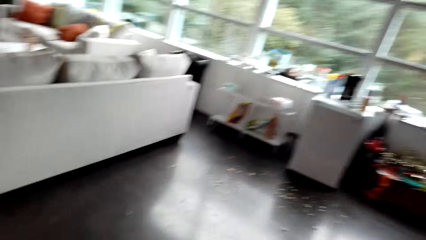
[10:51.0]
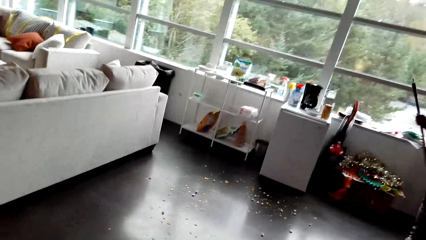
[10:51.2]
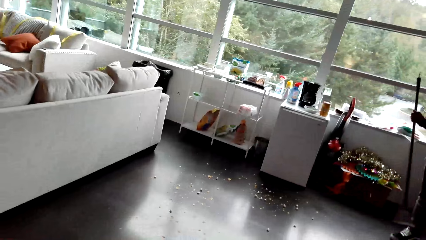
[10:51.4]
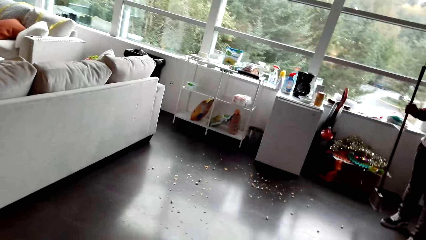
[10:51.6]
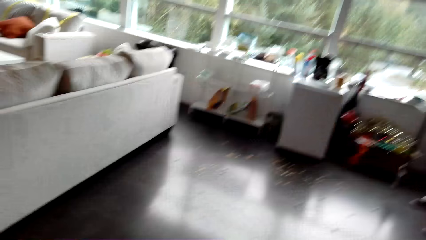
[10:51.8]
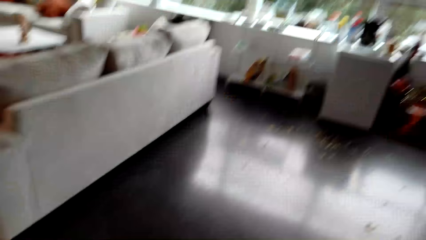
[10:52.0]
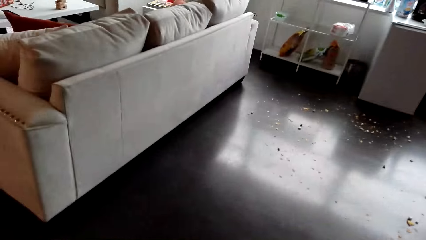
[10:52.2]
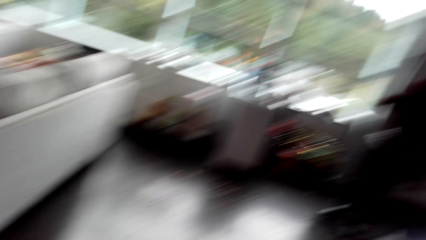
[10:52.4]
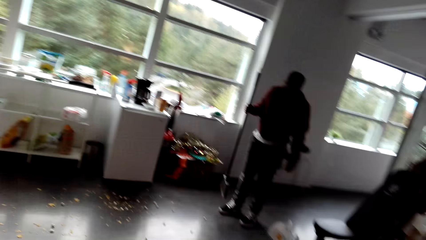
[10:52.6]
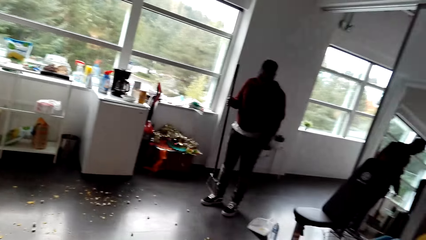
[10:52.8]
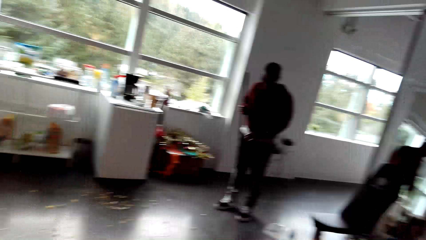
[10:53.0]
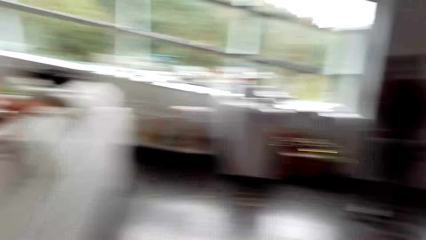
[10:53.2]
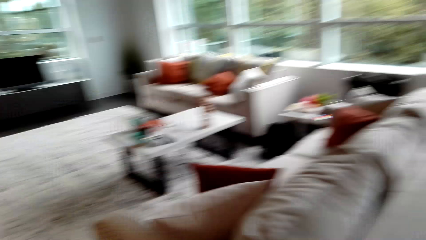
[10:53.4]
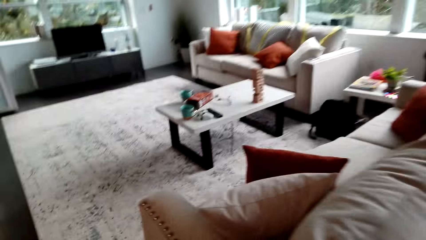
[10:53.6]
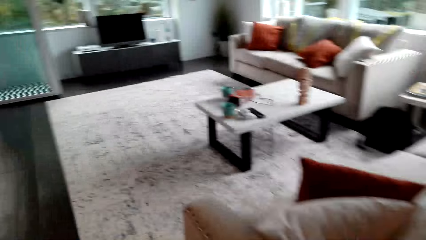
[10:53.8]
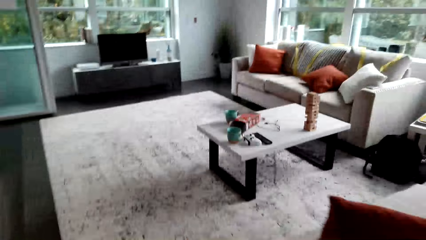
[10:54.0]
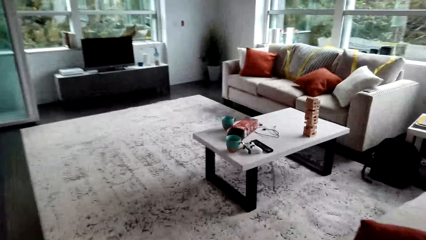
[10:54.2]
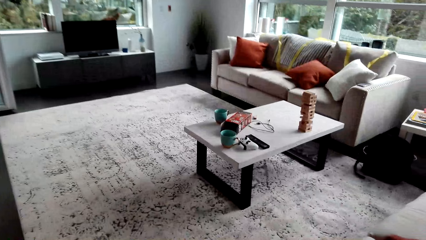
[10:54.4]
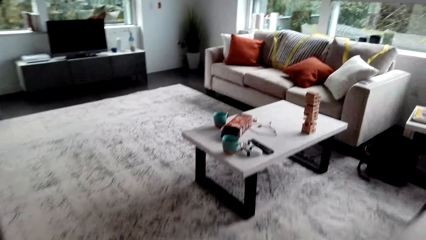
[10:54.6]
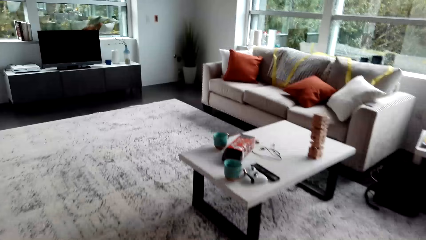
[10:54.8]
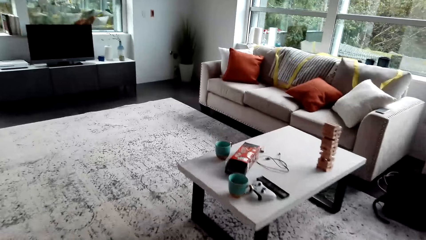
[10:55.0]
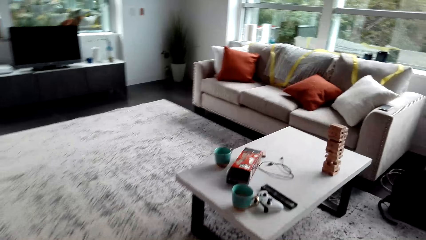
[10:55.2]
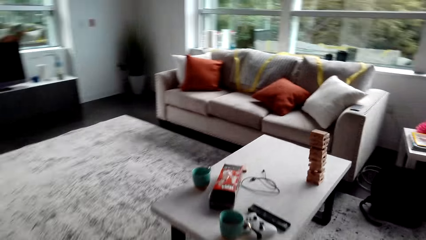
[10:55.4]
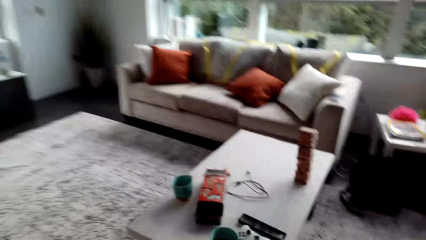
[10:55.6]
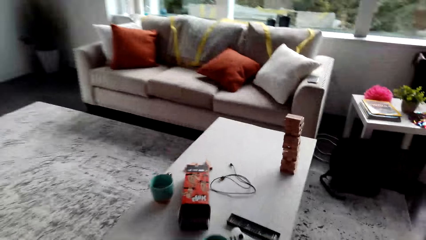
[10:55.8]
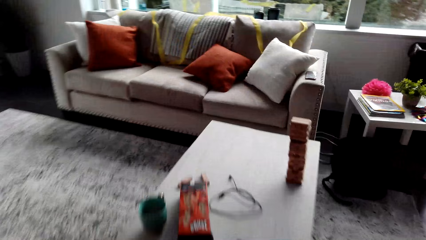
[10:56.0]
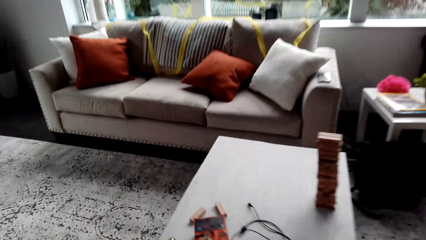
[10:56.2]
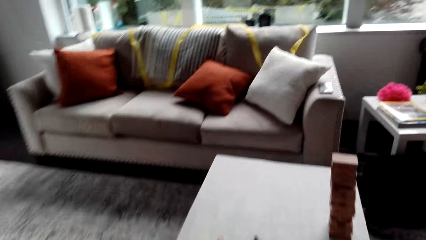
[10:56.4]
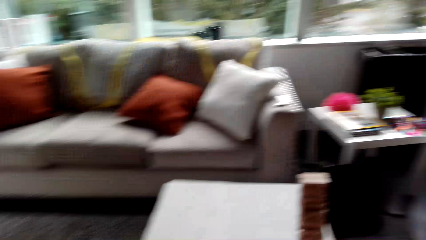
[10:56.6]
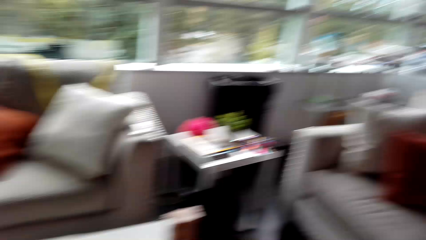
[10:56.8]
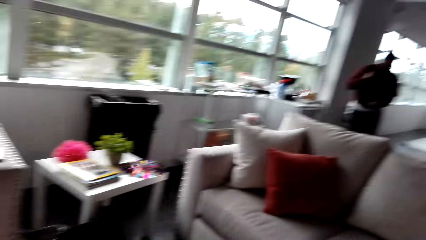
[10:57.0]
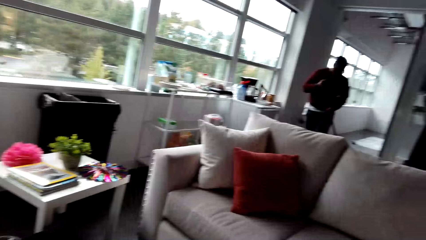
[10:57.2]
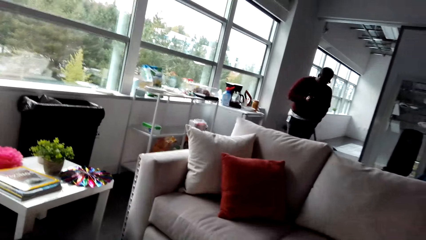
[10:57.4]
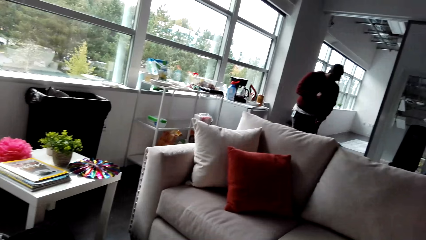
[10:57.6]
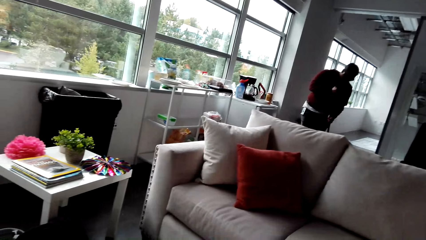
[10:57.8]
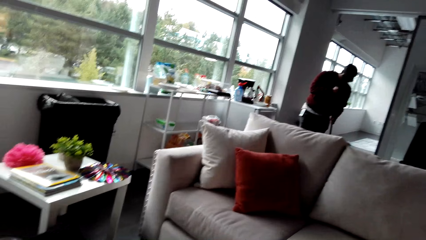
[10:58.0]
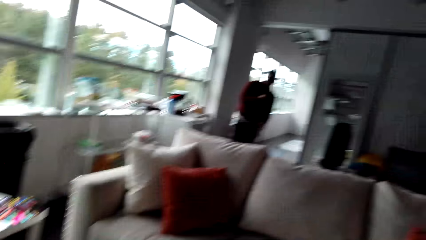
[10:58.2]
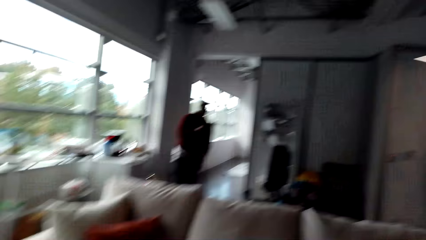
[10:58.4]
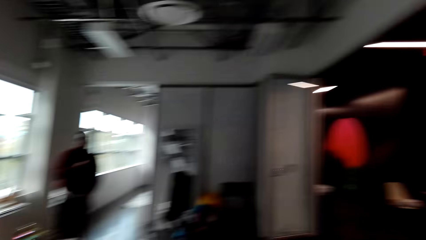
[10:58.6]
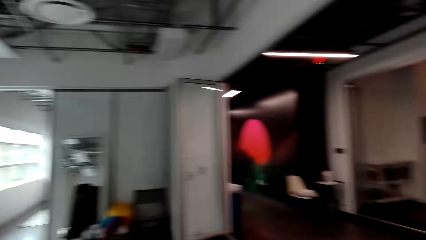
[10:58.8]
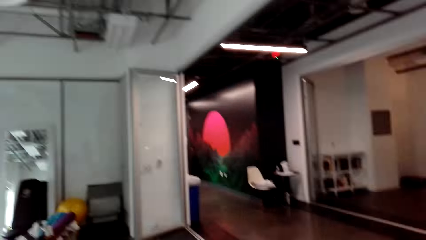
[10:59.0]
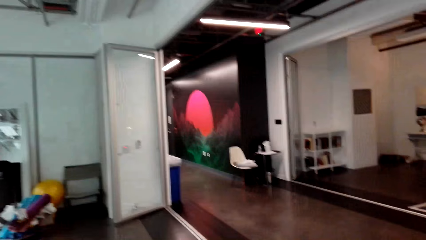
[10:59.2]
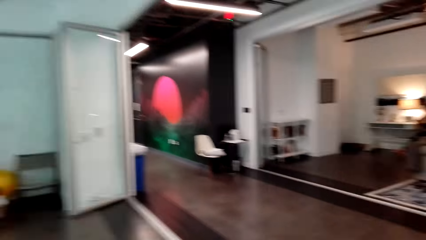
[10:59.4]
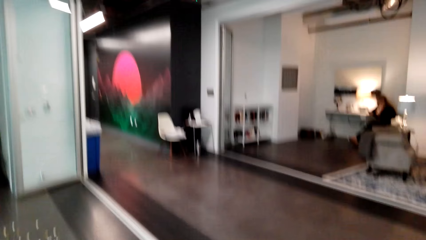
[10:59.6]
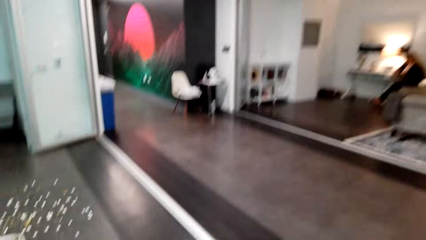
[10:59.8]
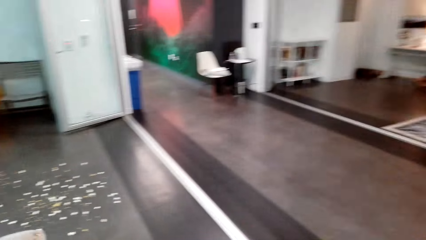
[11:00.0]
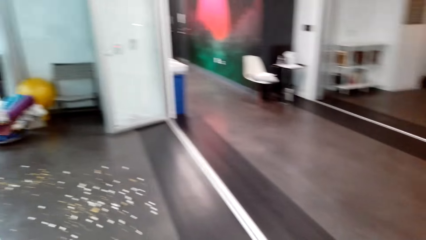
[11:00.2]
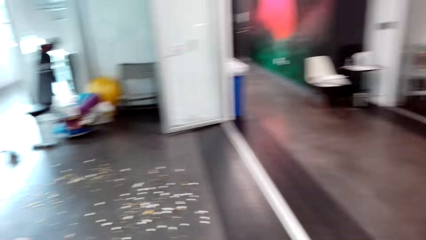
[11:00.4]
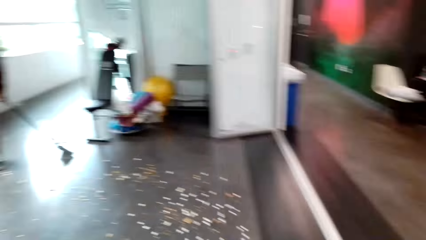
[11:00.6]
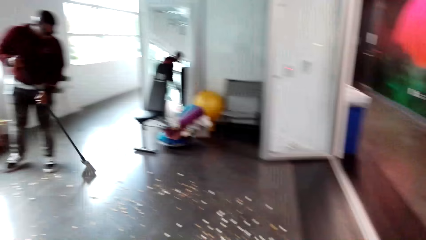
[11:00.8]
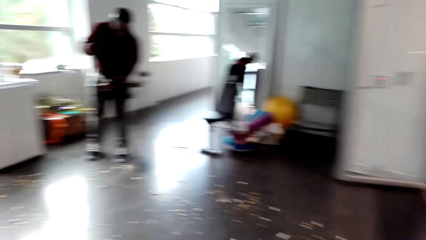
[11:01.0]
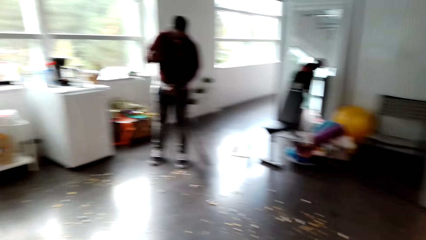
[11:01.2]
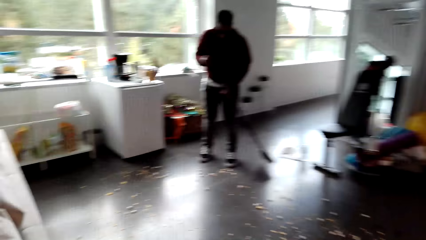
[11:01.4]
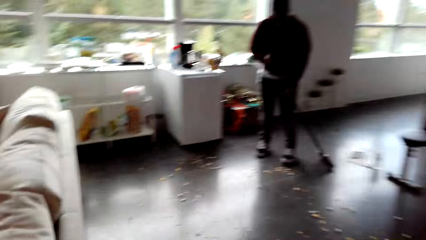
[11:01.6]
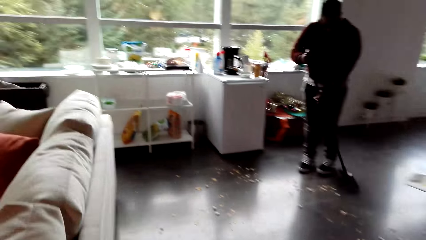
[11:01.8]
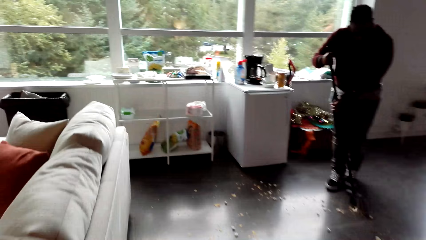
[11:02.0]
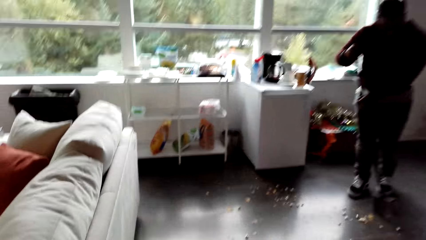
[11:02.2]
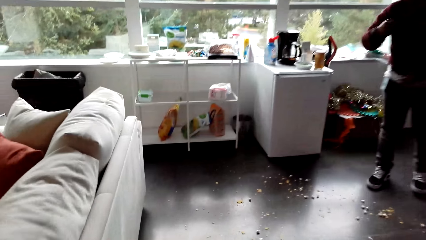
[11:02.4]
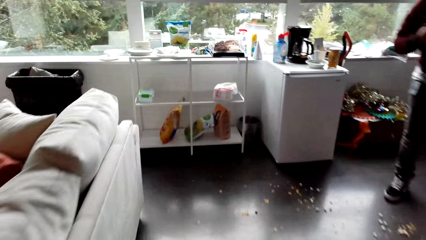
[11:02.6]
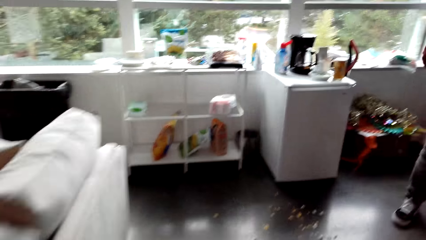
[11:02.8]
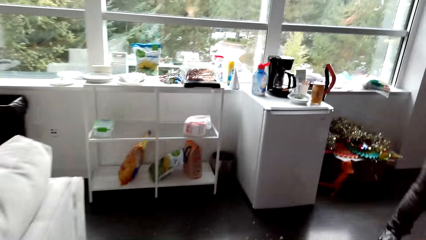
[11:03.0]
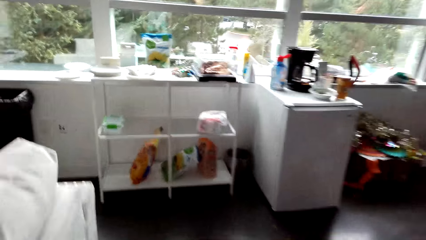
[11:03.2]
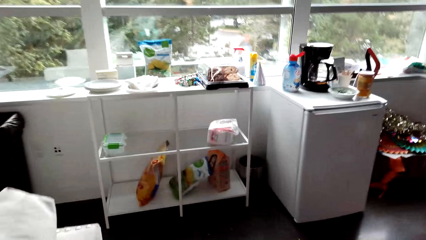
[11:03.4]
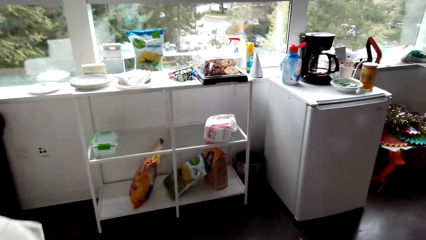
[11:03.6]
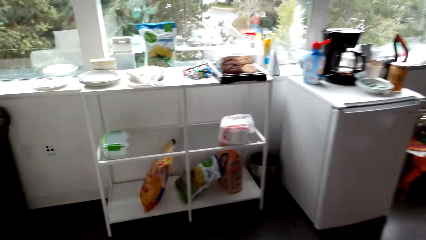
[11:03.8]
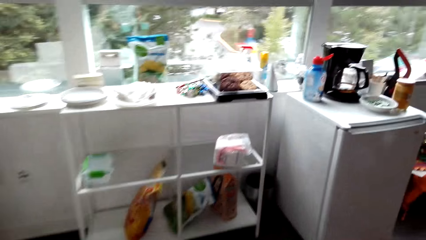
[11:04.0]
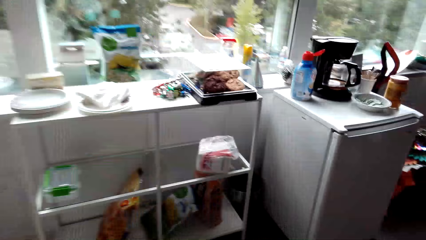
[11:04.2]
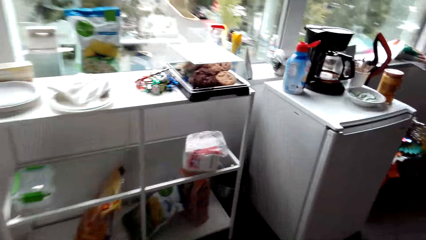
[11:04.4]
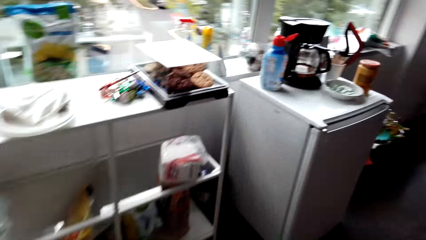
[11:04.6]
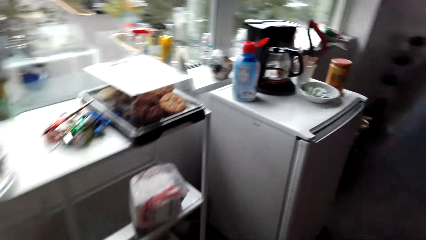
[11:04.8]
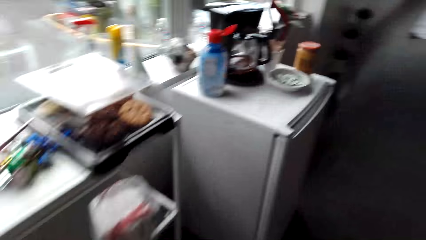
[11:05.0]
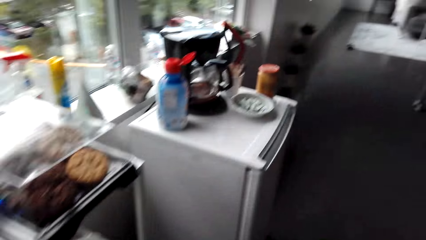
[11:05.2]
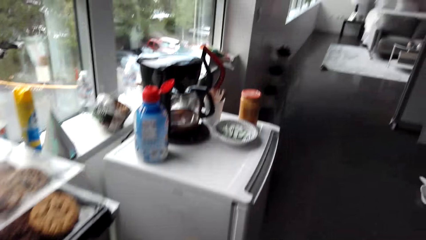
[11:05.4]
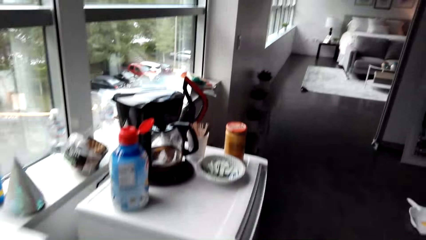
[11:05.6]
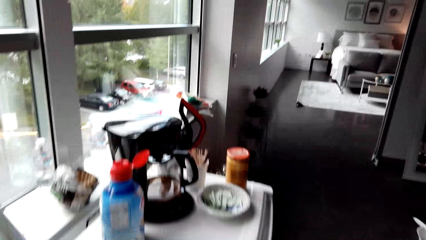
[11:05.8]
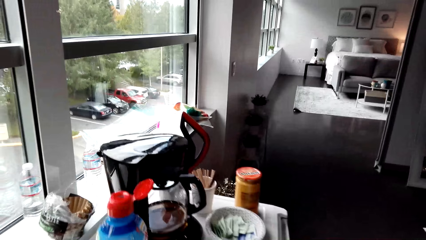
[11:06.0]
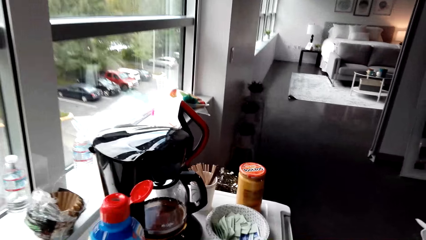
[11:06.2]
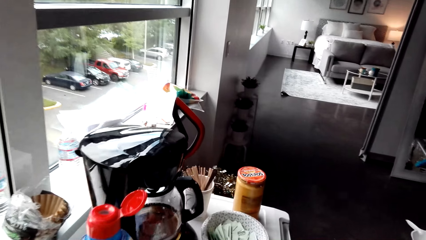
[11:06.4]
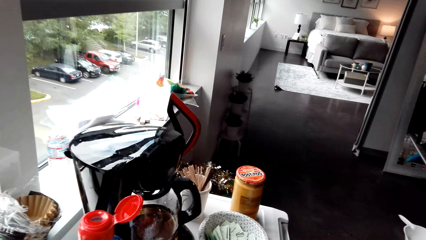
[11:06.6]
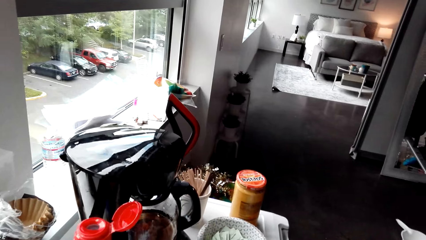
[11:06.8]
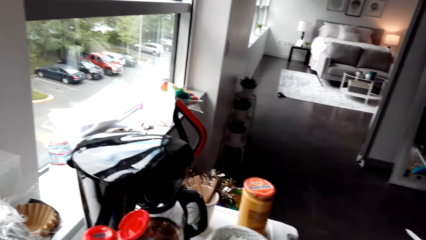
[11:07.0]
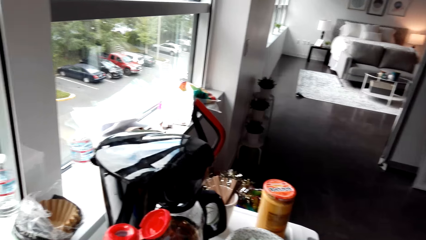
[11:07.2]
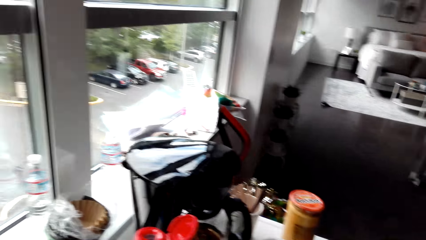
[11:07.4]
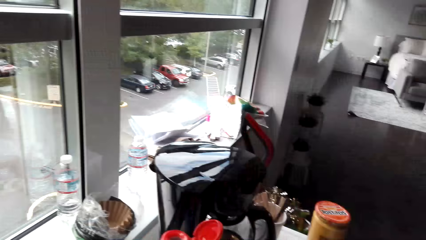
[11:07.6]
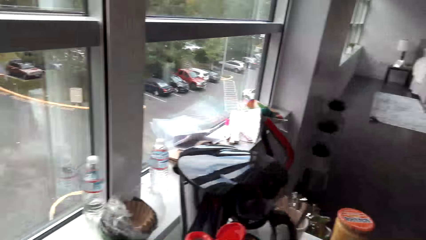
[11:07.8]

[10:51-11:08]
A person holds a broom. The camera wearer looks around. They walk in the house. They turn around. The person sweeps the floor. The camera wearer turns around. They walk in the house. The person sweeps the floor. The camera wearer walks in the house. They turn around.
